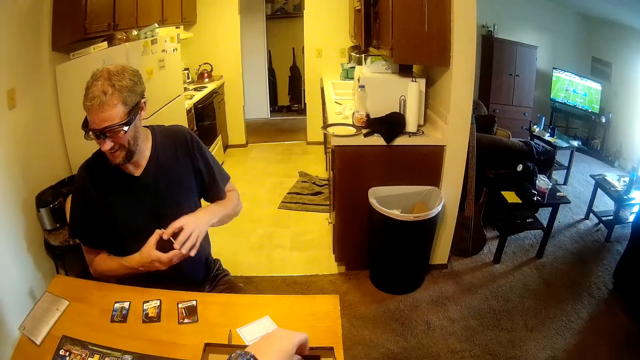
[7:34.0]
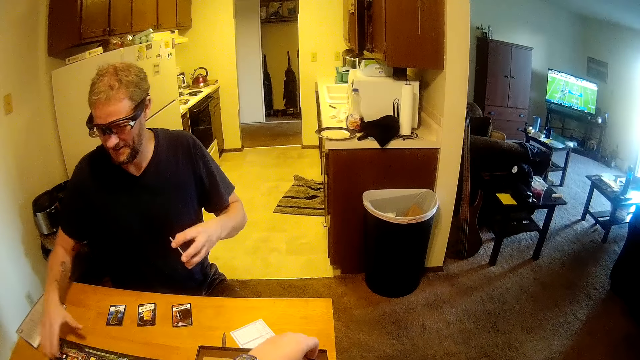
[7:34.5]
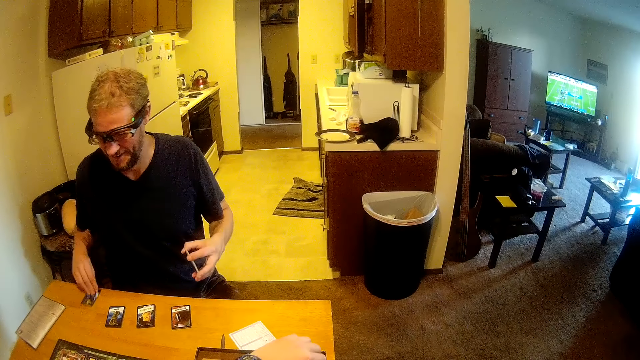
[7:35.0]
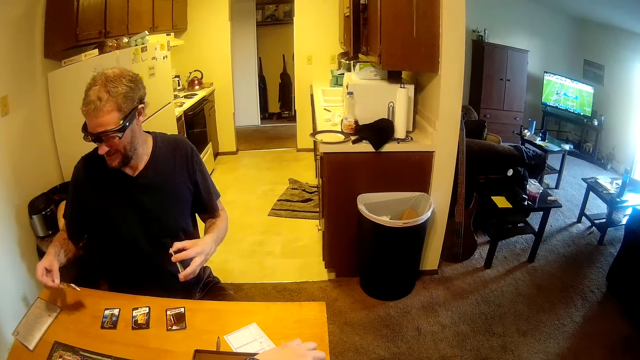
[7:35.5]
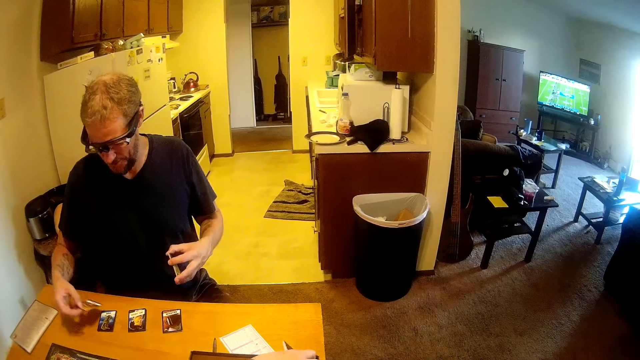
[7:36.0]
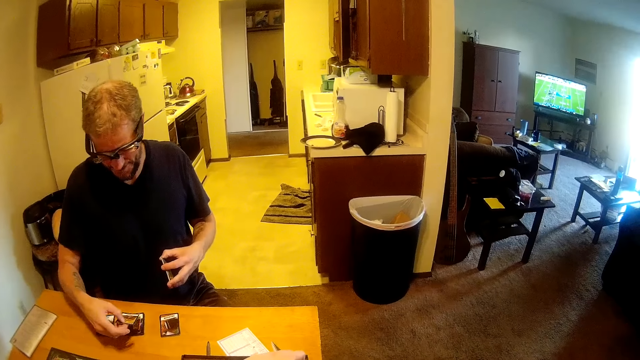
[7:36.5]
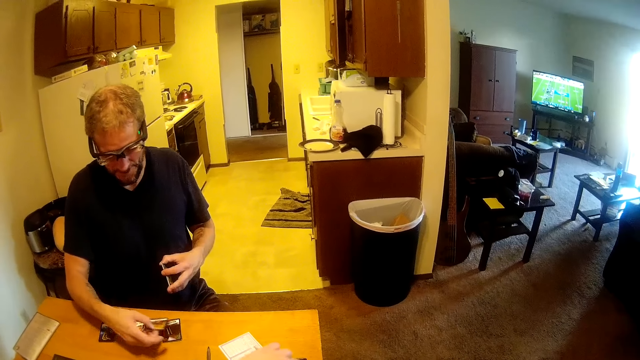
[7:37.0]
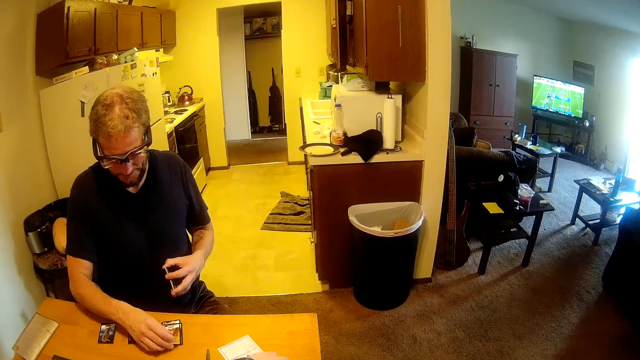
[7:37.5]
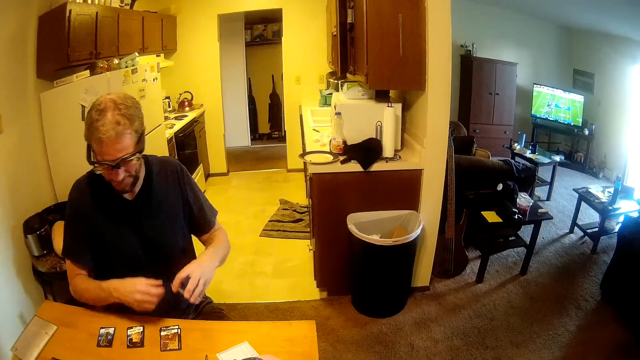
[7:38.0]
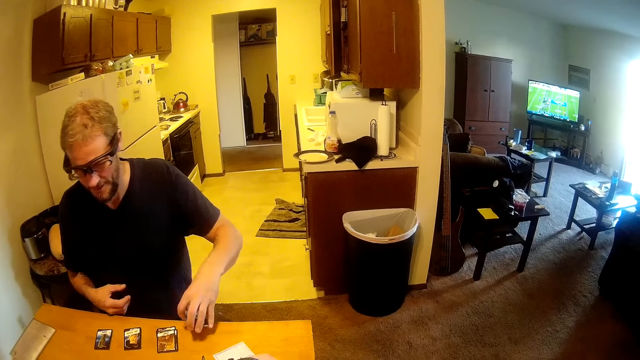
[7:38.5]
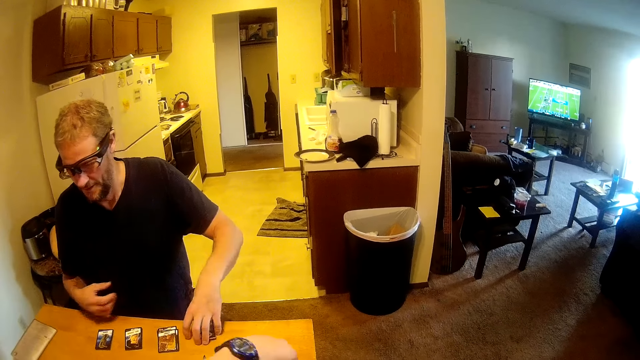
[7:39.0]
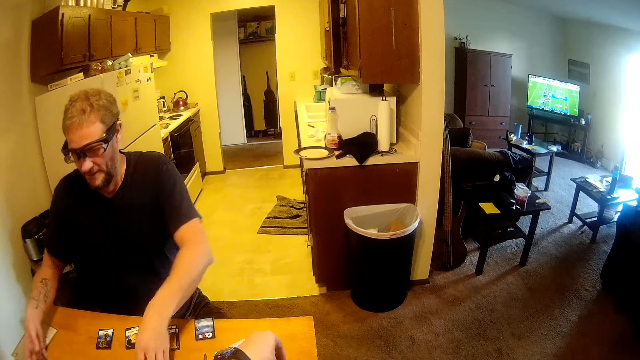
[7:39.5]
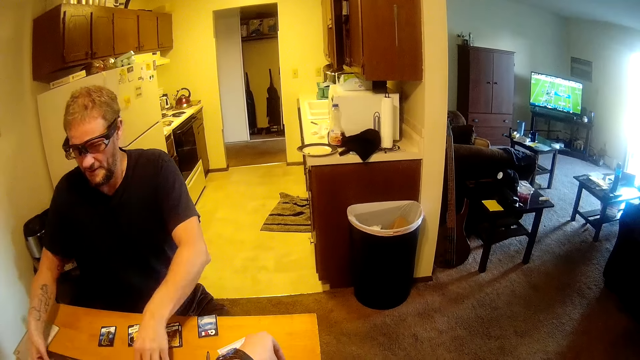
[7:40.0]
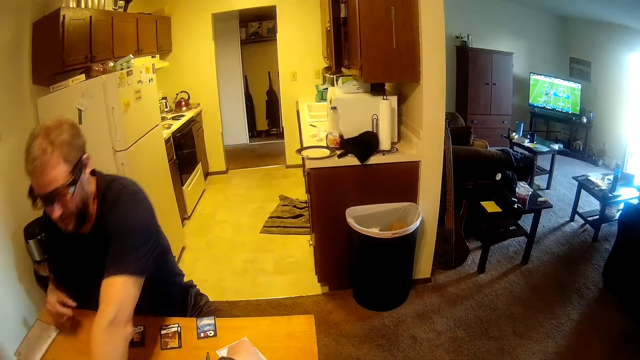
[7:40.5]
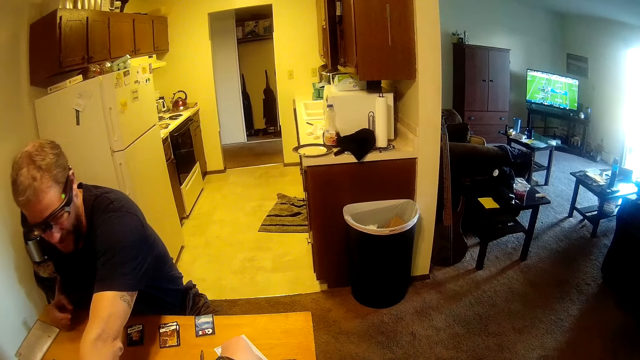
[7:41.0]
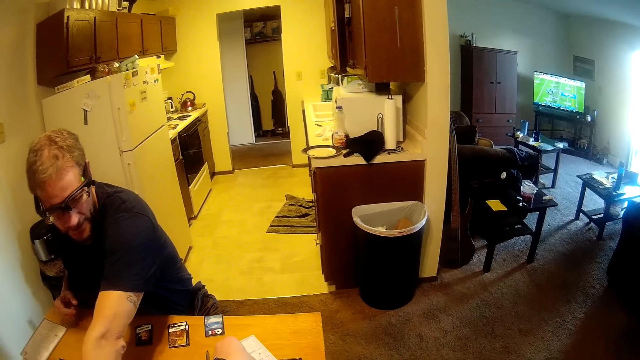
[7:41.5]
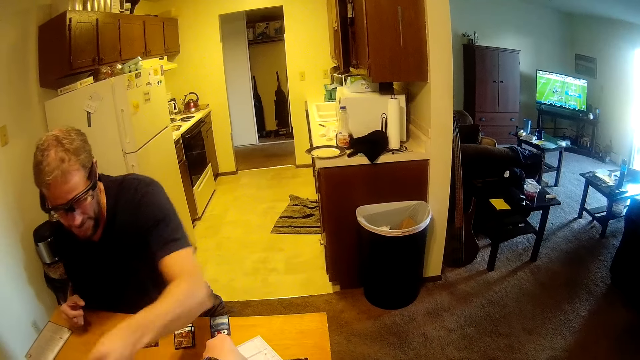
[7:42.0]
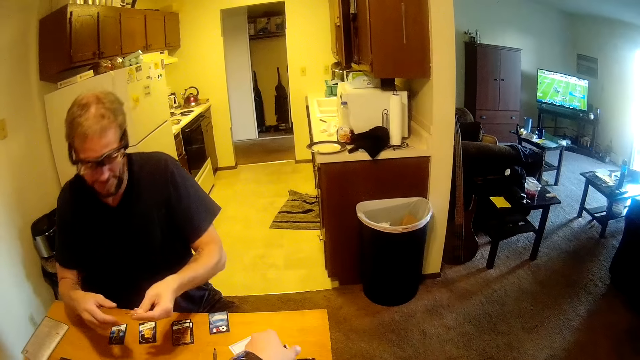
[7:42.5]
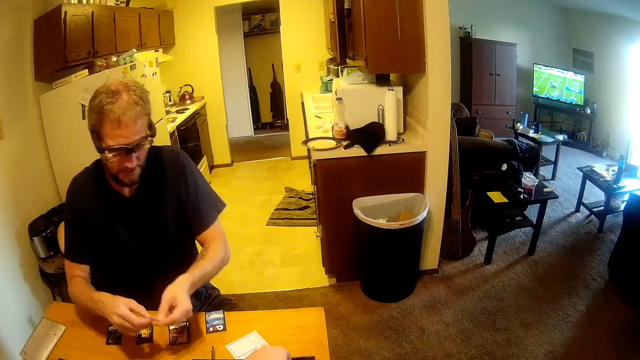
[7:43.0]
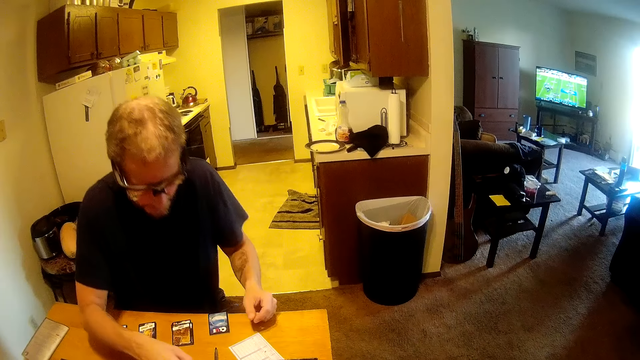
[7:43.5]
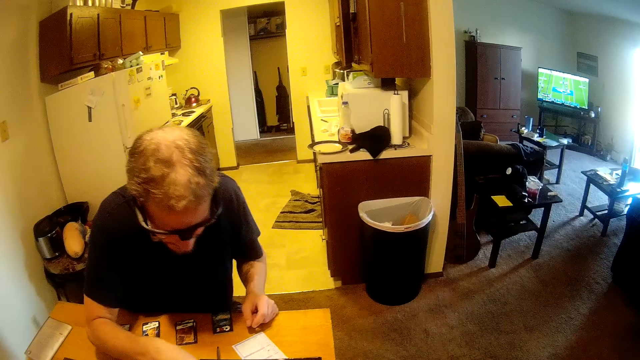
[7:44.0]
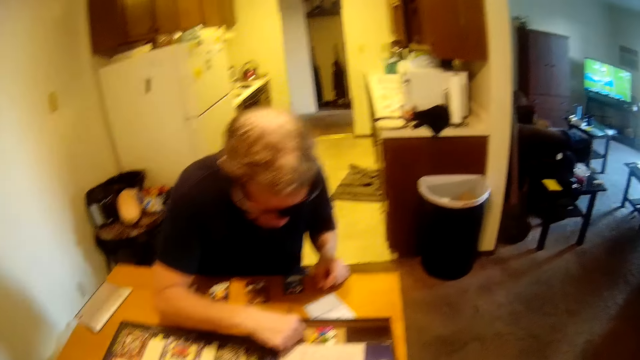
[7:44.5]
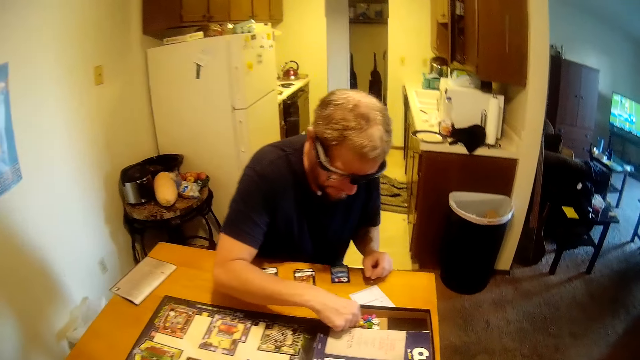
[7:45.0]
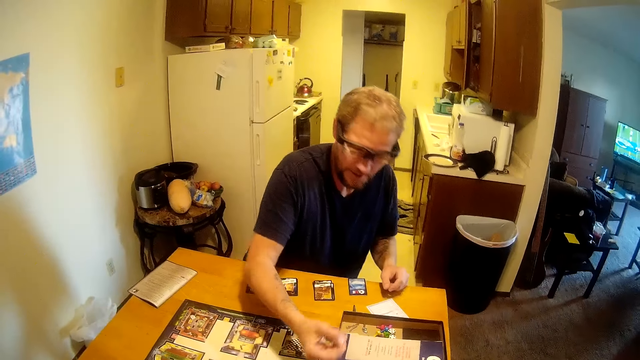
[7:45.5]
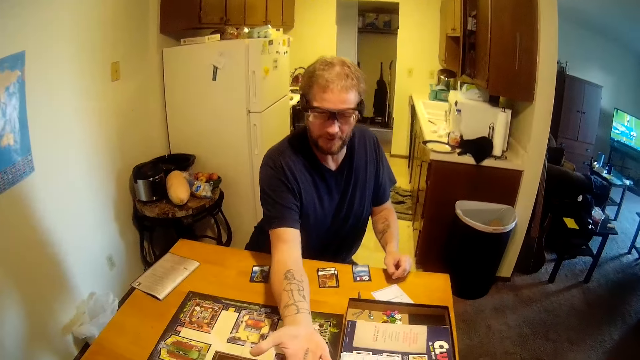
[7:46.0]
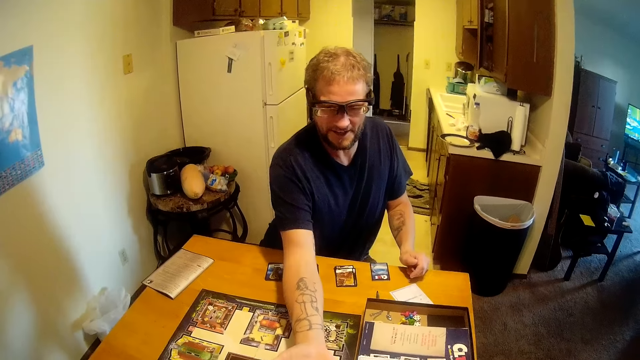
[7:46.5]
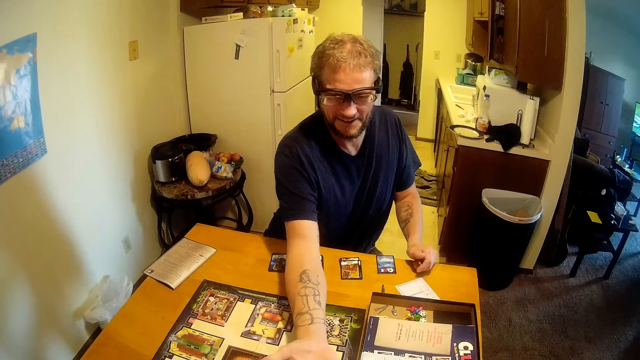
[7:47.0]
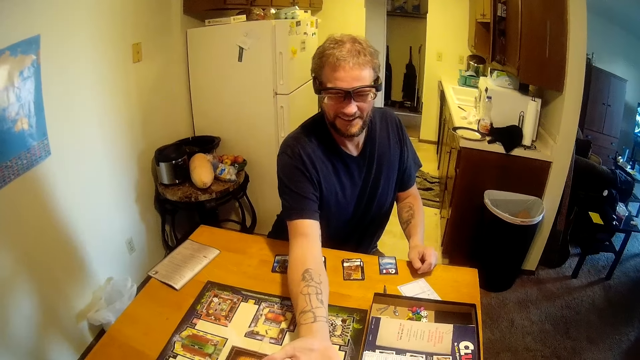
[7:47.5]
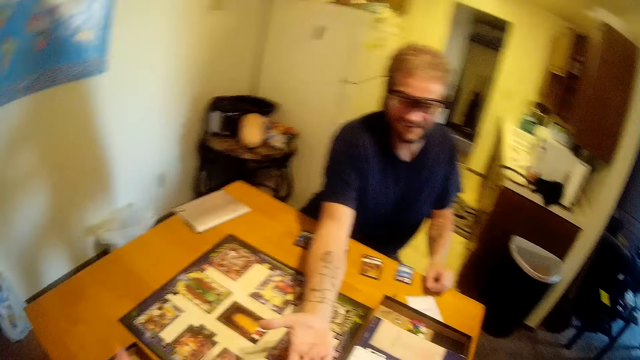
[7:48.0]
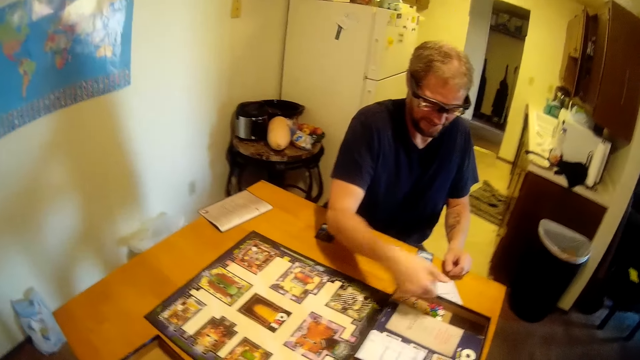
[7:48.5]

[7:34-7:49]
The man picks the game board card on the table with his right hand. The man places the game board card on the table with his right hand. The man places the game board cards on the table with his left hand. The man picks the game board pin on the table with his left hand and passes the game board pin to his right hand. The man places the game board pin in the box with his right hand.

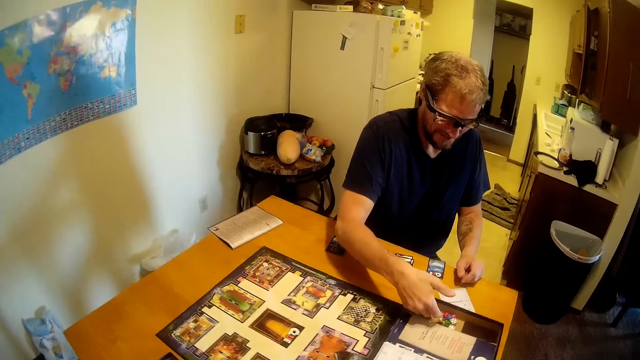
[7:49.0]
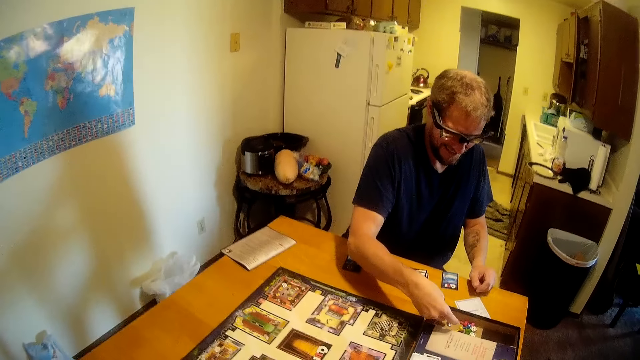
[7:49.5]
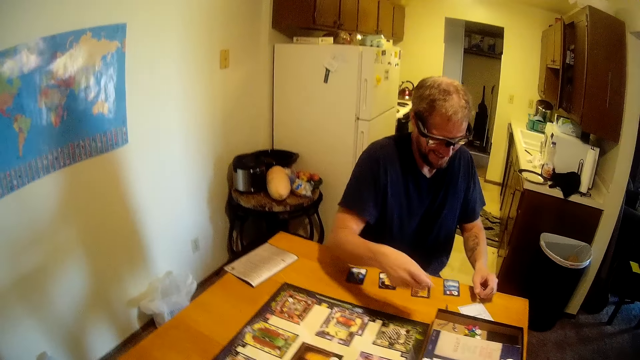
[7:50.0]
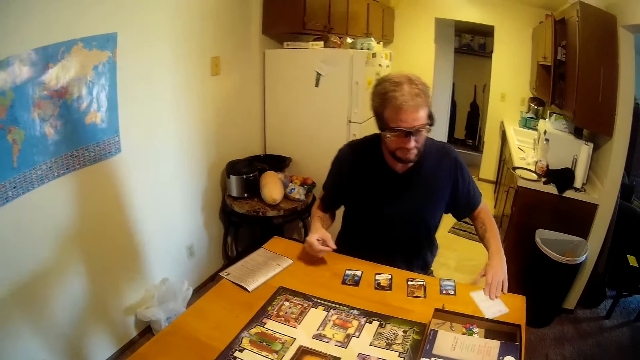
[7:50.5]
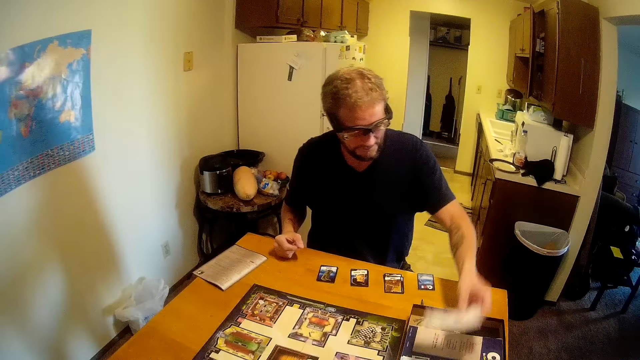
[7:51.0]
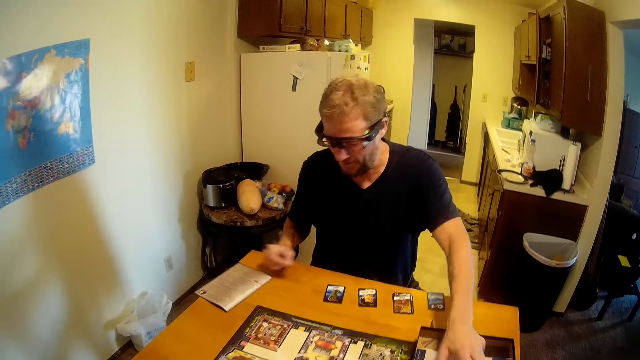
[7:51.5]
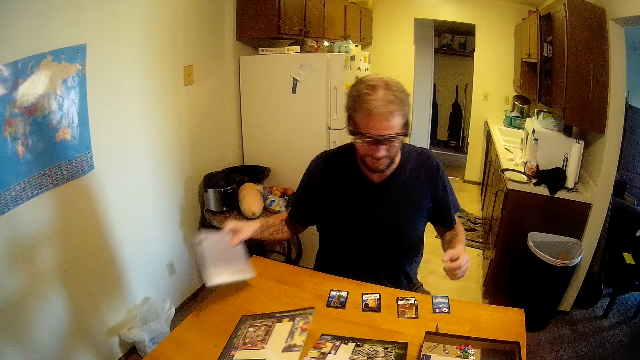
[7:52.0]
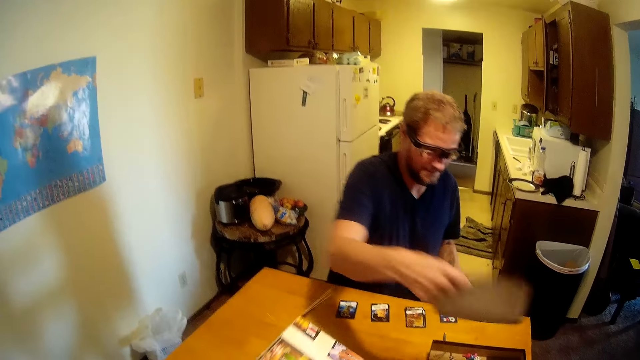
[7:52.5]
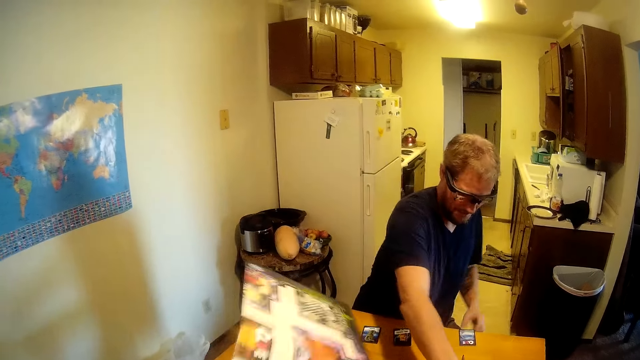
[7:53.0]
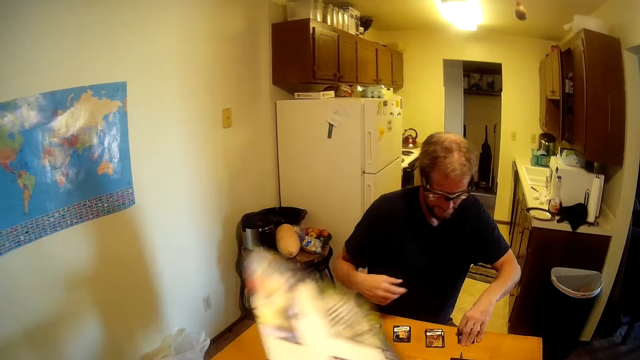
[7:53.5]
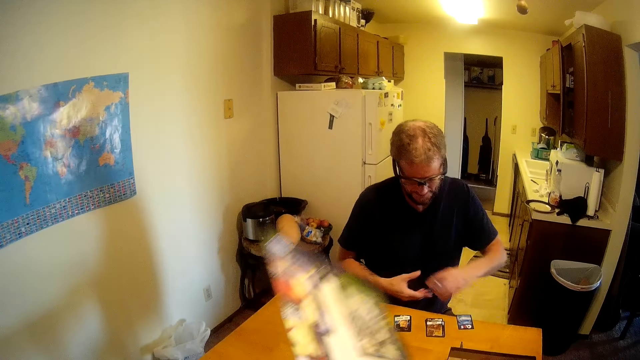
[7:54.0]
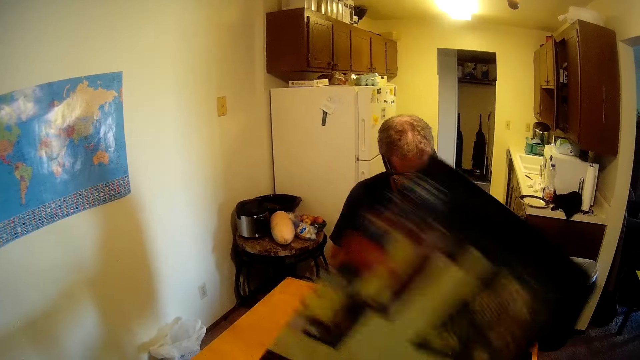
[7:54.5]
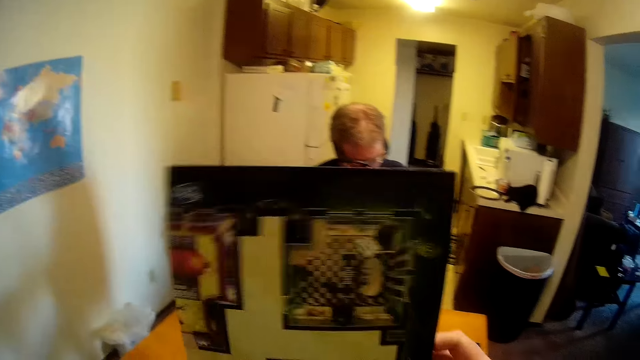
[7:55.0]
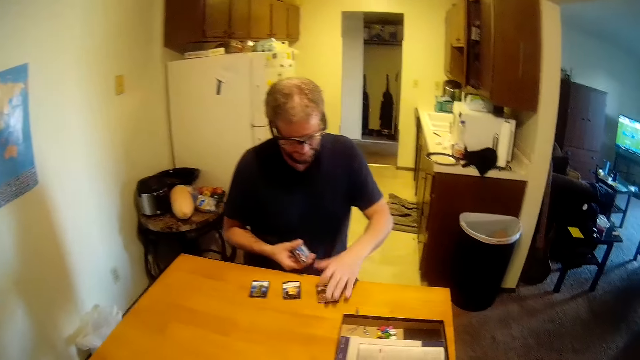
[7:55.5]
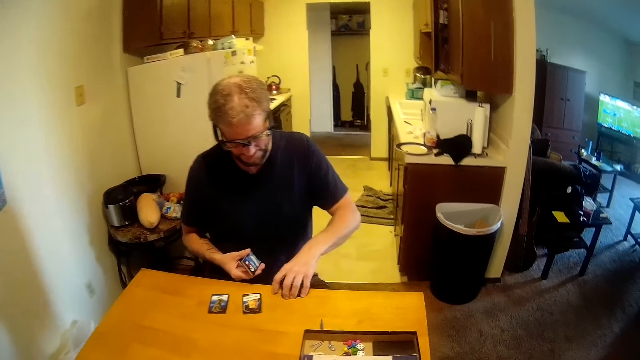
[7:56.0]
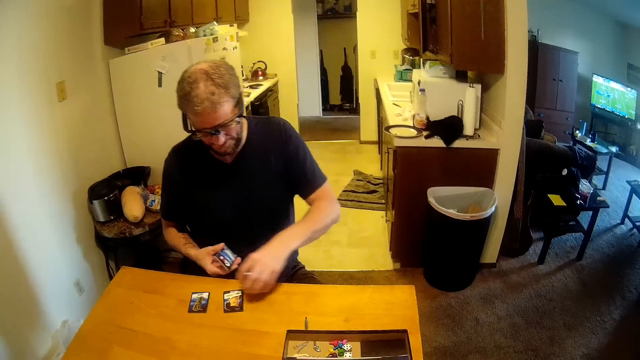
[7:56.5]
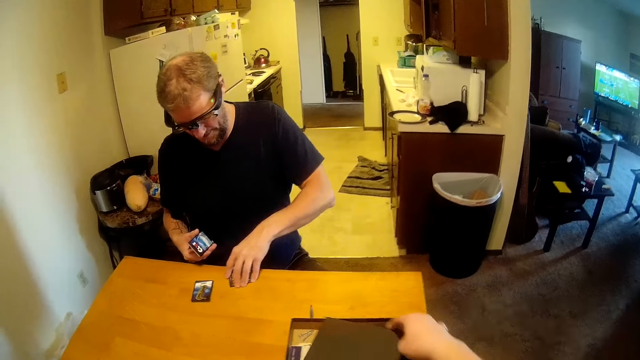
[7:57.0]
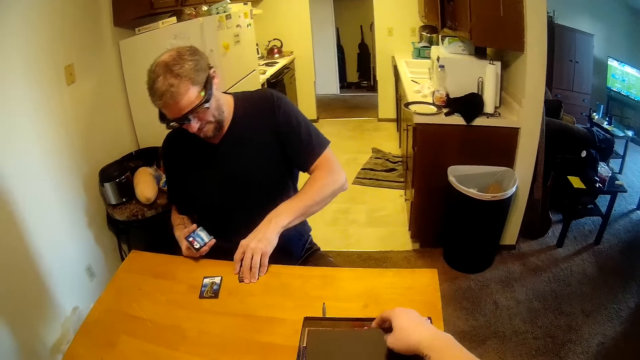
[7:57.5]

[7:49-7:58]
The man picks the game board card on the table with his left hand, places the game board cards in the box with his left hand, and picks the book on the table with his right hand. The camera wearer picks the game board with her left hand. The man places the book in the box with his right hand. The man passes the game board cards to his right hand and picks the game board card on the table with his left hand. The man picks the game board cards on the table with his left hand.
